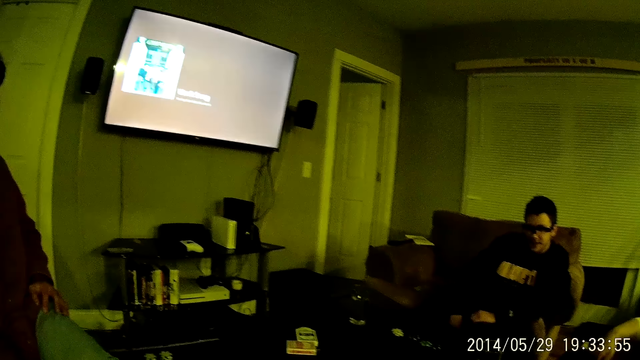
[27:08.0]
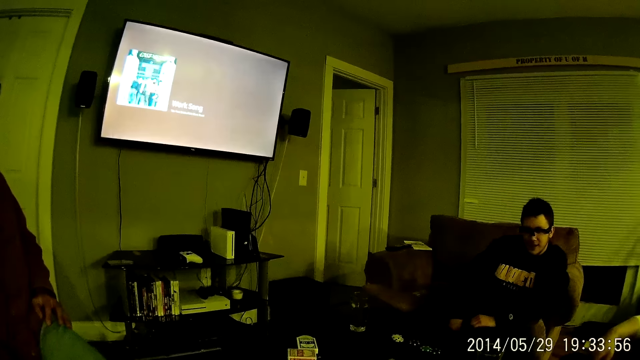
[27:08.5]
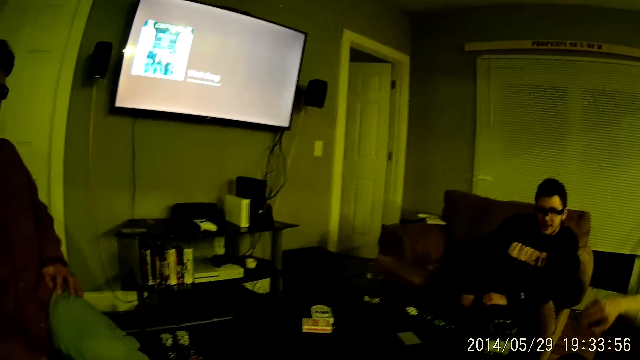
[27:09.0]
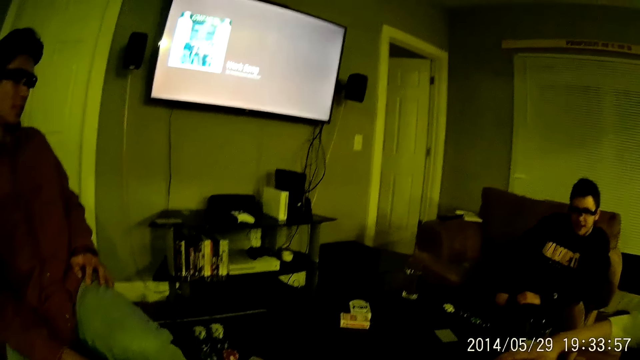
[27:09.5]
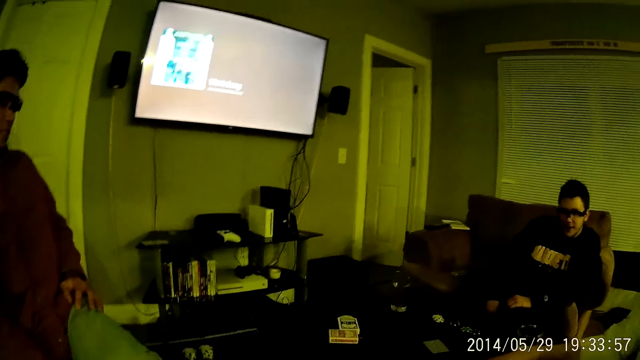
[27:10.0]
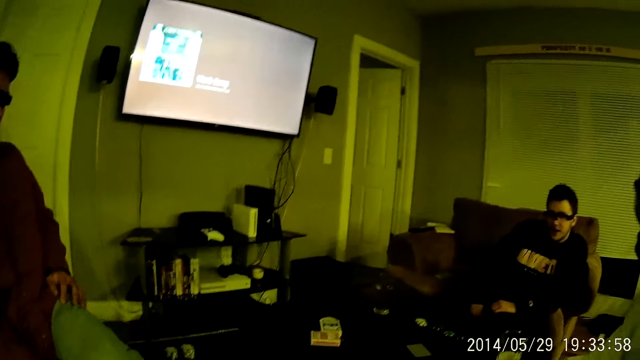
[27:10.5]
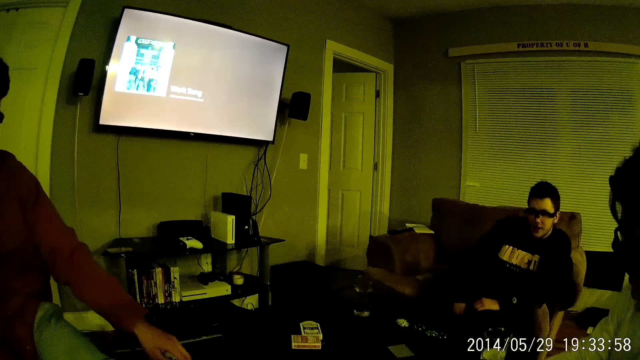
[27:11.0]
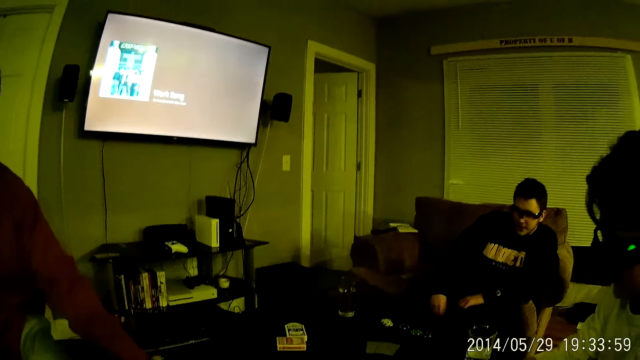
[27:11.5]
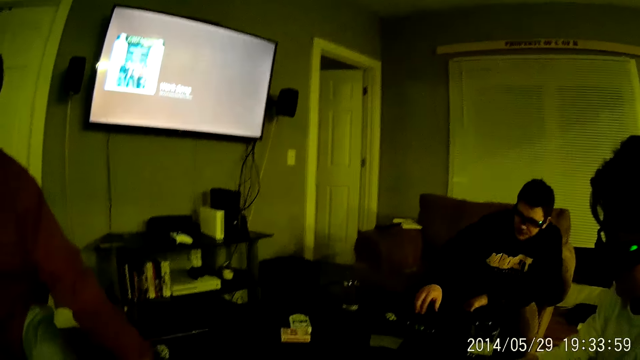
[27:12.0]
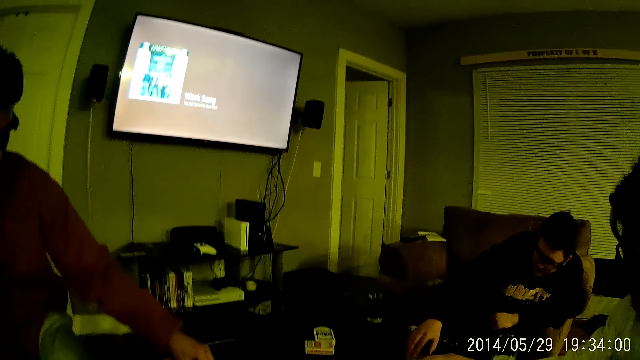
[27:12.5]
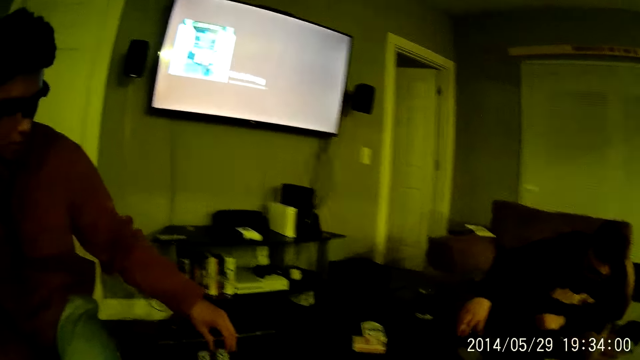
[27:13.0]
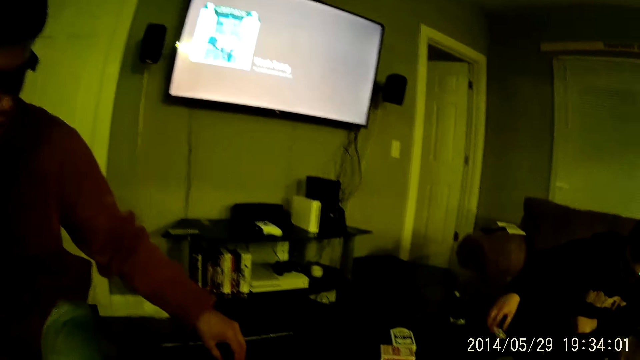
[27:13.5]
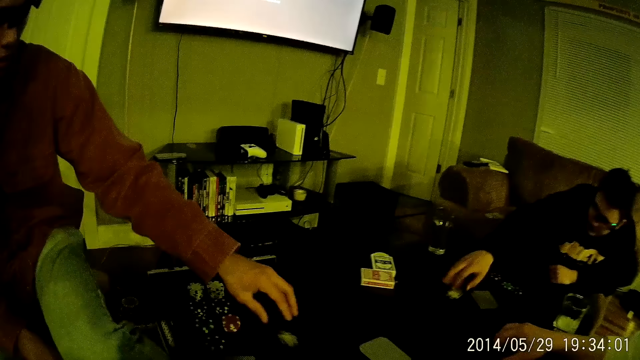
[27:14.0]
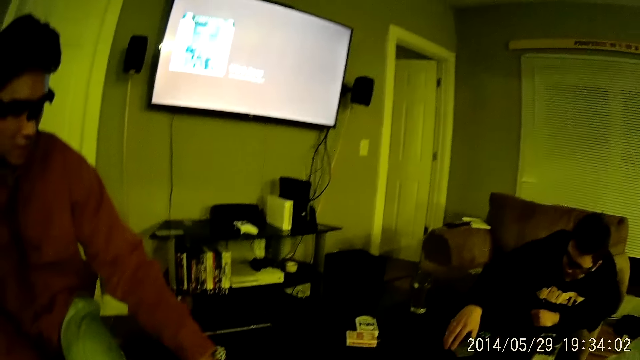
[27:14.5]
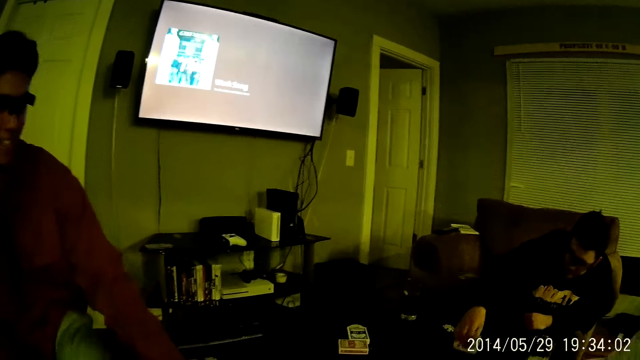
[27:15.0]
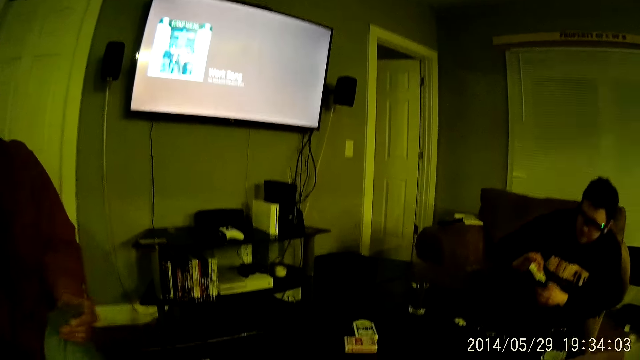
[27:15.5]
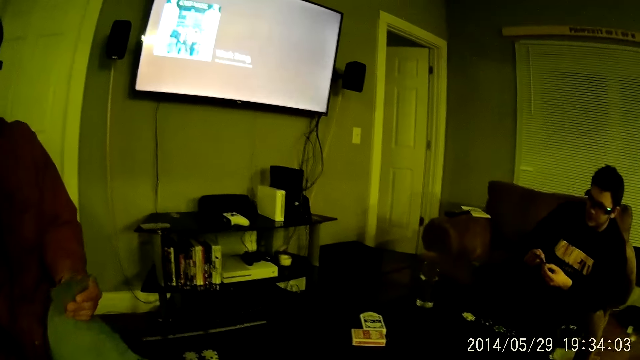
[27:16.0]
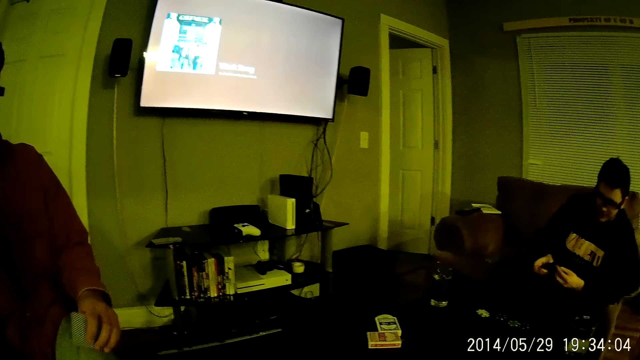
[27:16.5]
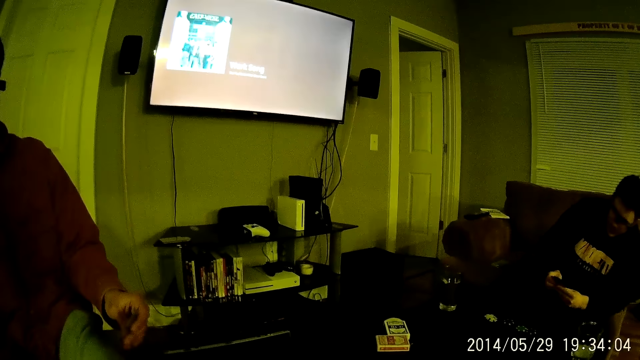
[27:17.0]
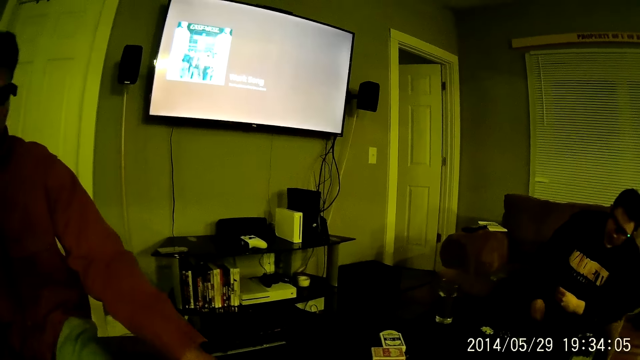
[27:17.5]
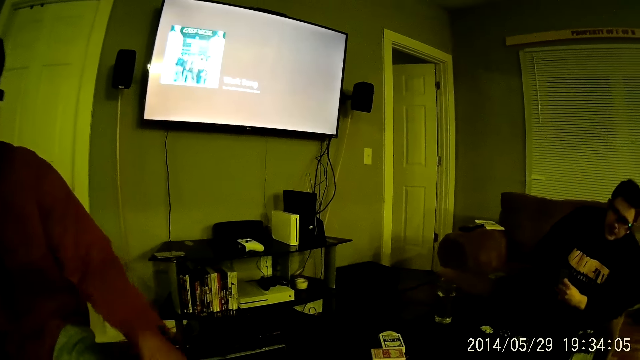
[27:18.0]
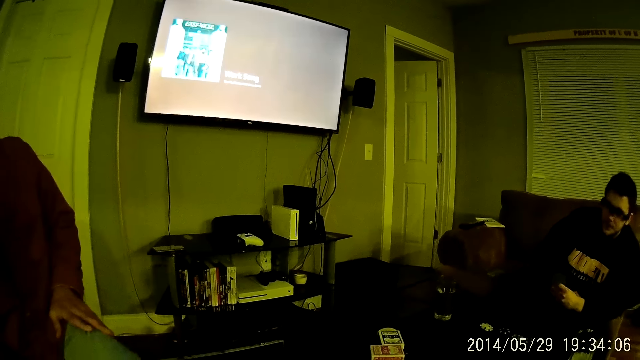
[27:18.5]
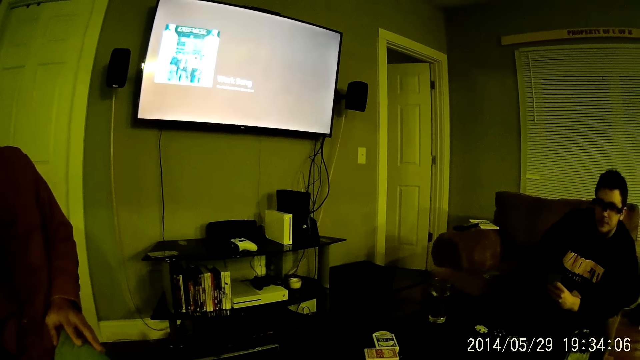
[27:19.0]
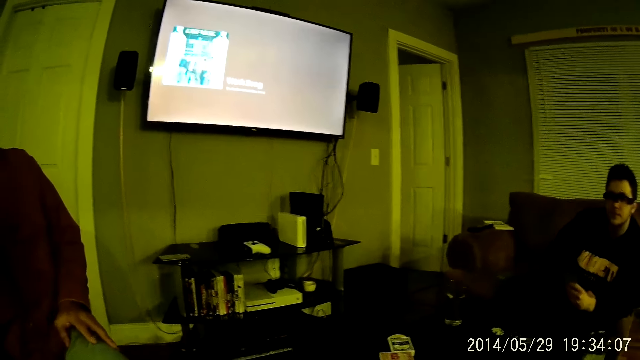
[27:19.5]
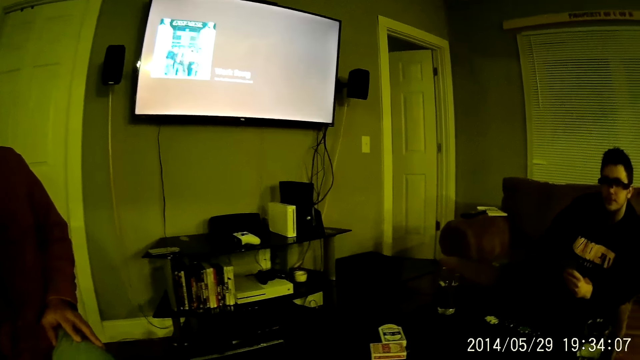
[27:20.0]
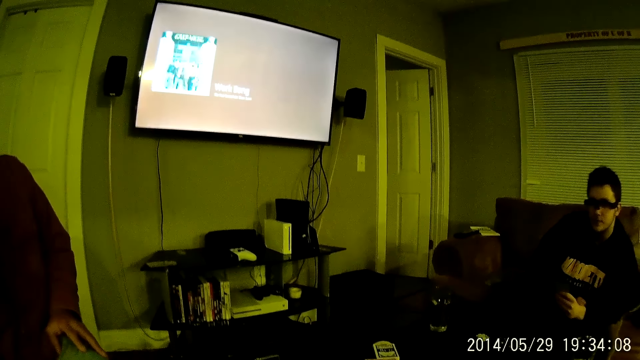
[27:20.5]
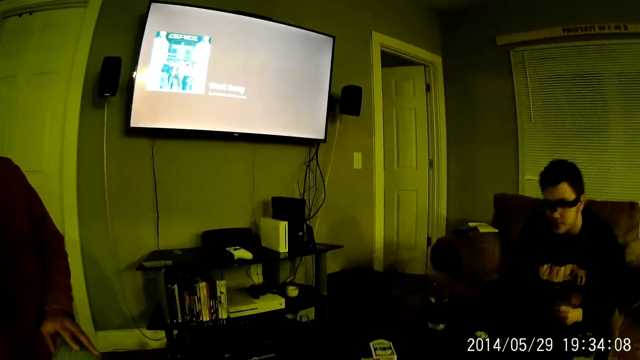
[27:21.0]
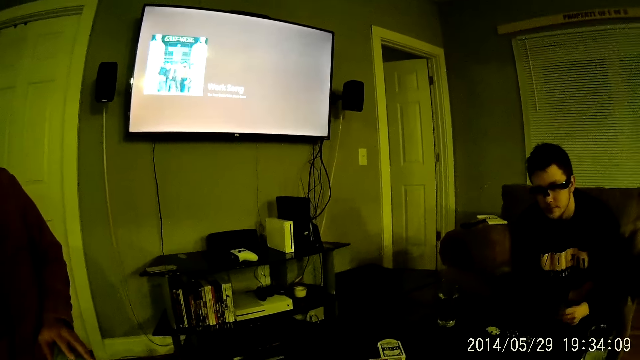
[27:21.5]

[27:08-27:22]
The man moves a face down playing card on the table with his right hand. Another man takes a poker chip from the stack of poker chips on the table with his left hand. The first man takes a poker chip from the stack of poker chips on the table with his right hand. The first man throws the poker chips in his right hand on the table. The other man throws the poker chips in his left hand on the table. The first man takes the face down playing cards from the table with his right hand. The other man picks some face down playing cards from the table with his left hand. A third man picks a card from the table. A fourth man holds cards and puts the cards on the table. The third man looks at the cards and talks.

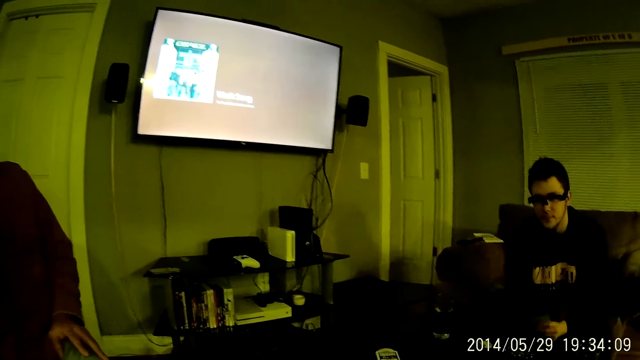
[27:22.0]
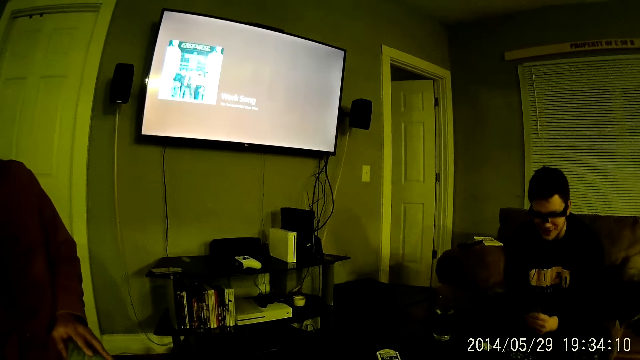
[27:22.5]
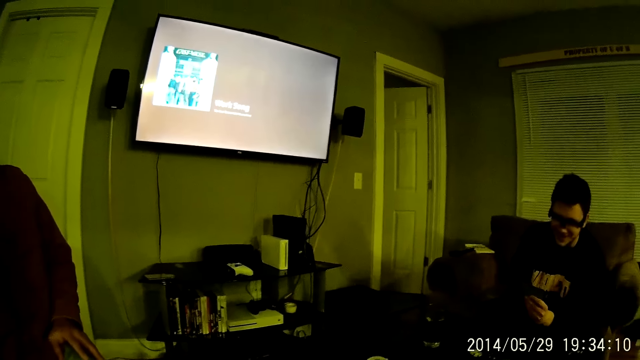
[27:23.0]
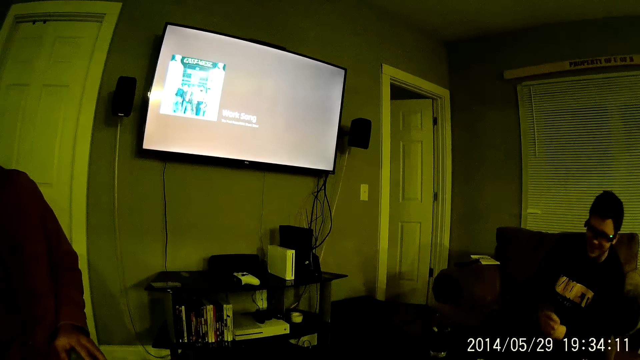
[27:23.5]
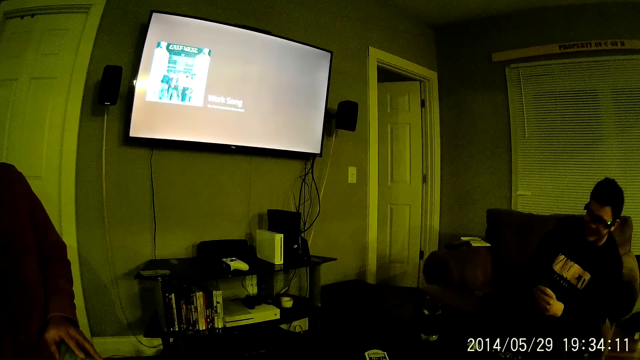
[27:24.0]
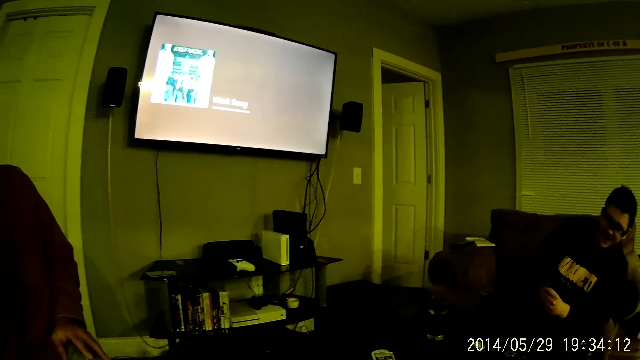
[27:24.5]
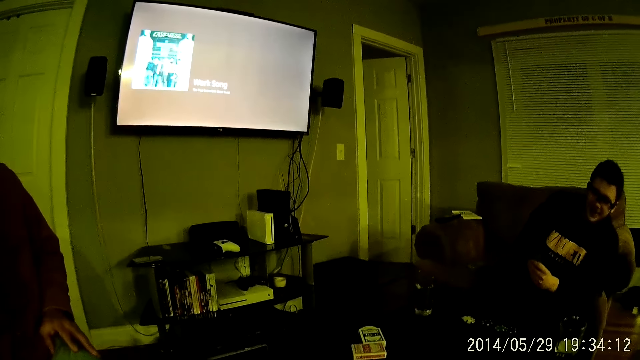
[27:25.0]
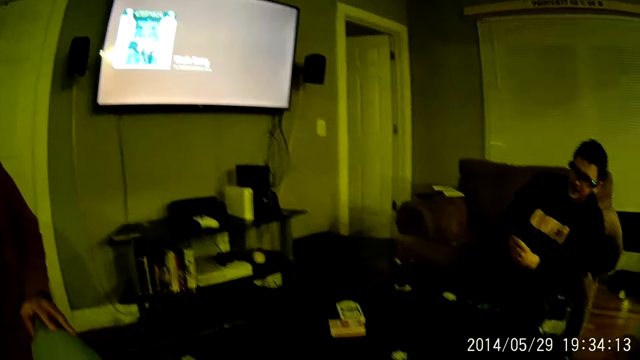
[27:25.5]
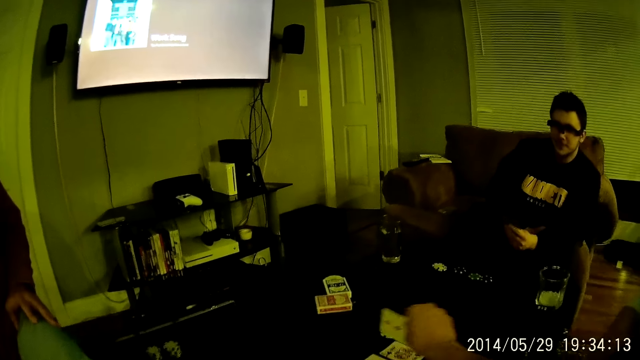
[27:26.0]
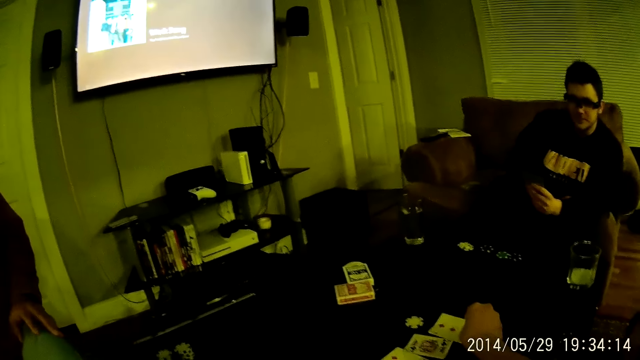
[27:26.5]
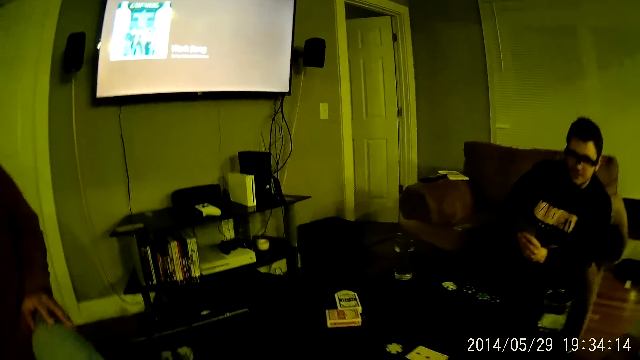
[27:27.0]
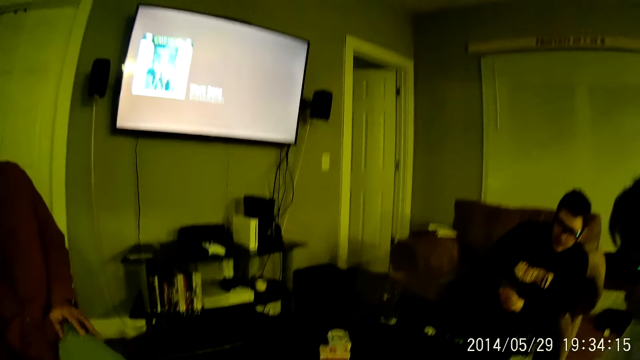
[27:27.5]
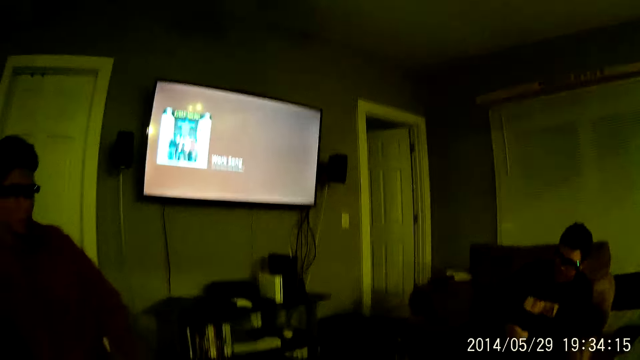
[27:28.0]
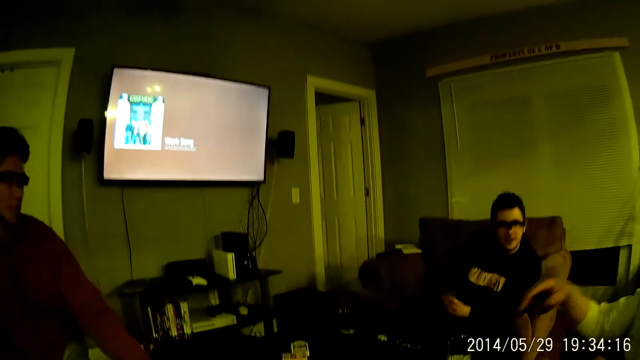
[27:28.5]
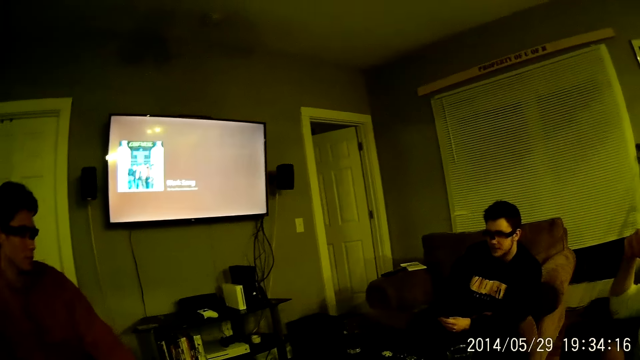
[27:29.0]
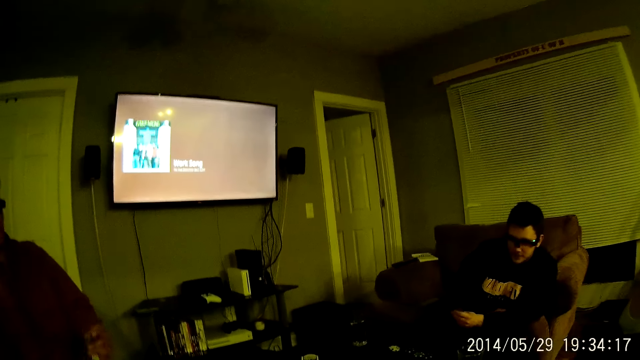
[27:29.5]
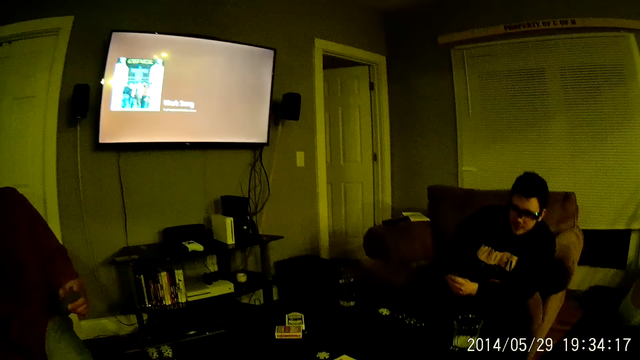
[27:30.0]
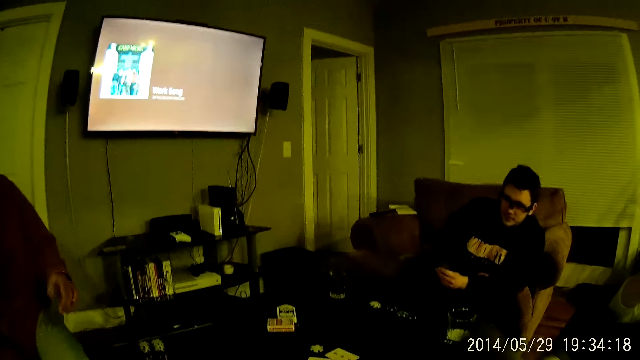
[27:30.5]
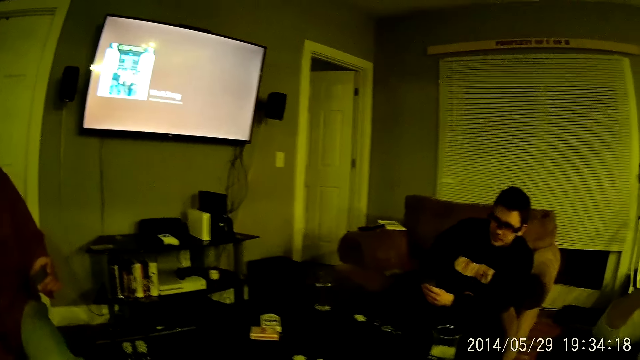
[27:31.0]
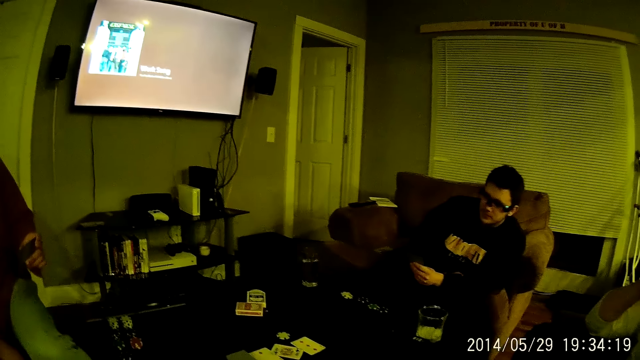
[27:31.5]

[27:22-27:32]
A man looks at the cards. The camera wearer plays a card on the table with his right hand. Another man moves his hand from the table. A third man points.
